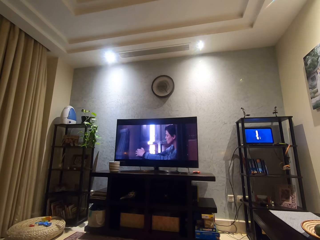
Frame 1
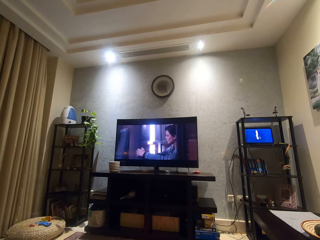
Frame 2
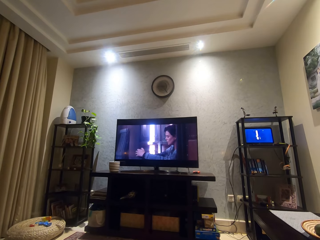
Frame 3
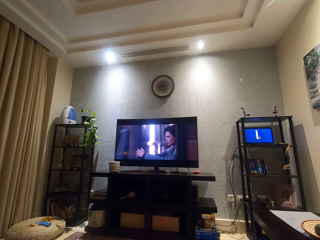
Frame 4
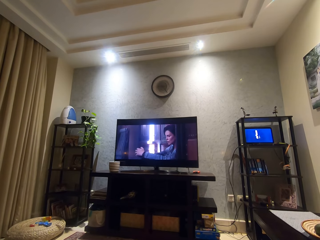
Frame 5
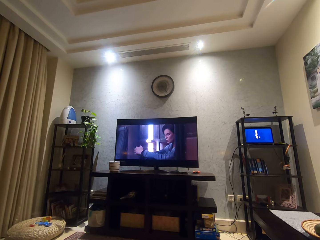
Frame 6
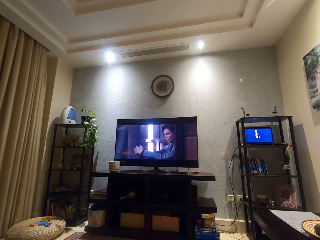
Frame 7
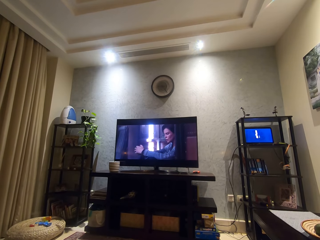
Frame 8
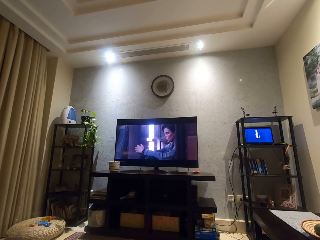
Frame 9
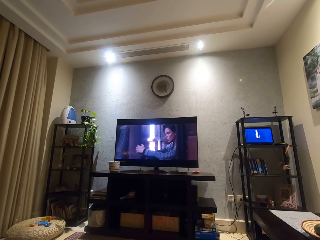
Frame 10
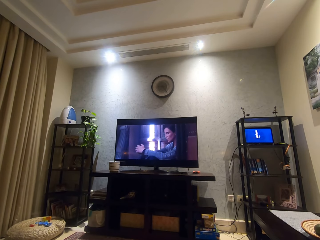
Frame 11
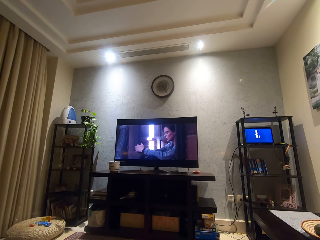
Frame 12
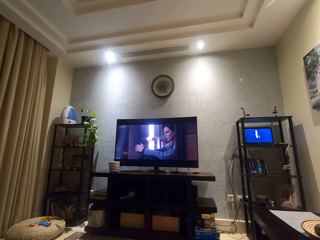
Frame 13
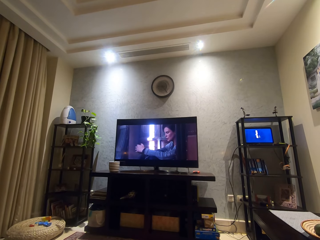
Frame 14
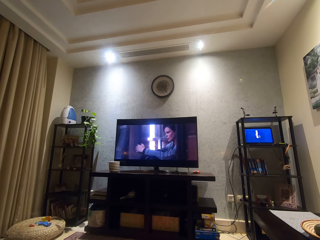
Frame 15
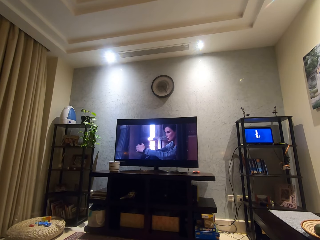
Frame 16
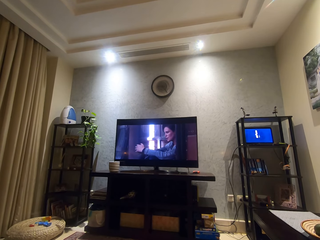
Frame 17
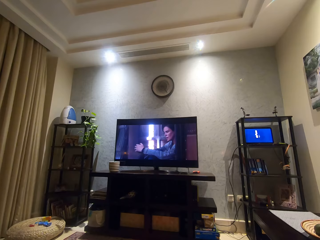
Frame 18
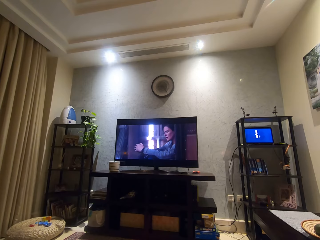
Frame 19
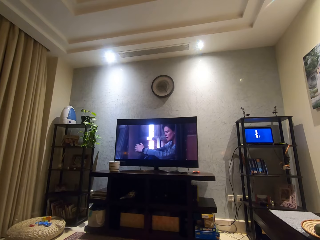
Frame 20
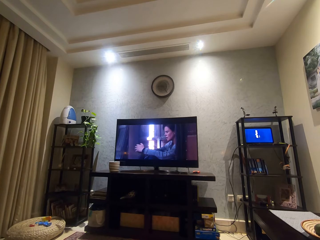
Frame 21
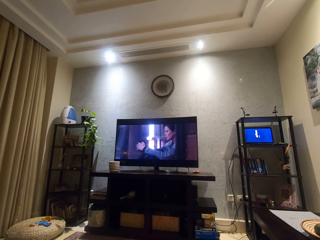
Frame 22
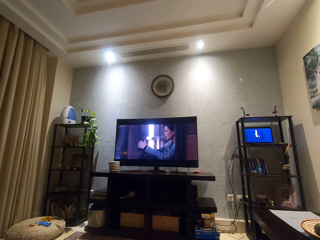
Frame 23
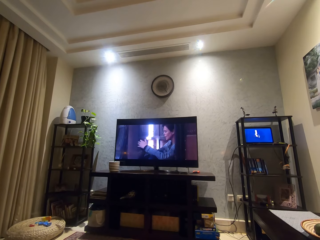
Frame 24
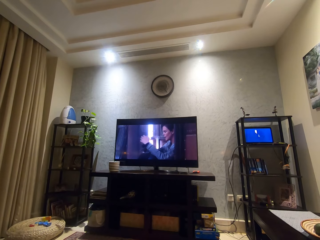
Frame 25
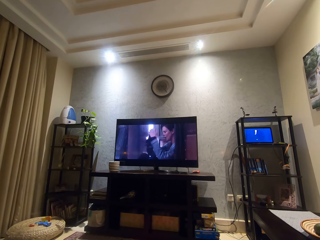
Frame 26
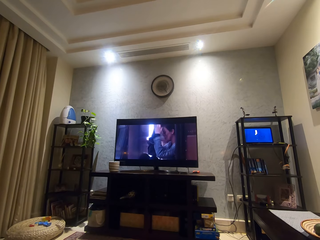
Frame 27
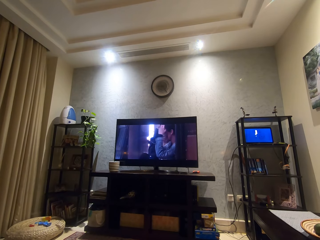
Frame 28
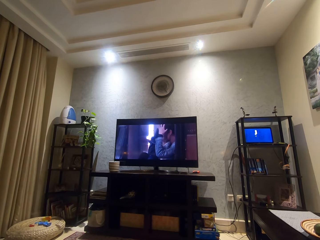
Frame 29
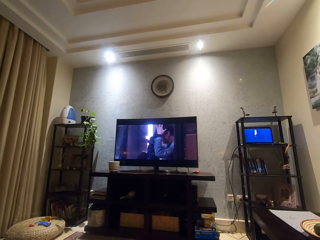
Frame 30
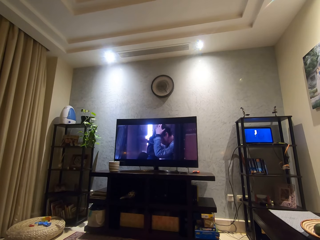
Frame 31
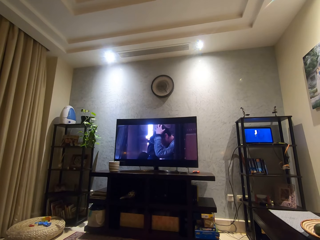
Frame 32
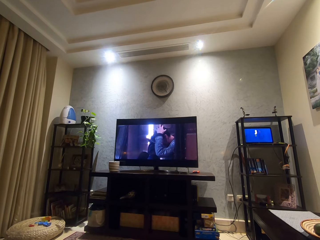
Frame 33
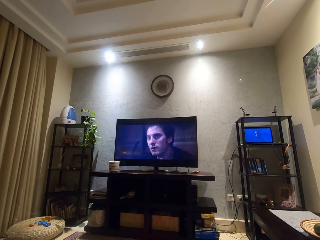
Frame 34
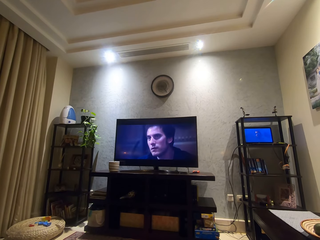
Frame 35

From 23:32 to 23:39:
The camera wearer watches a movie on the television.

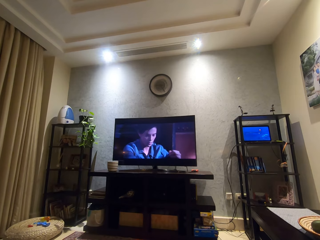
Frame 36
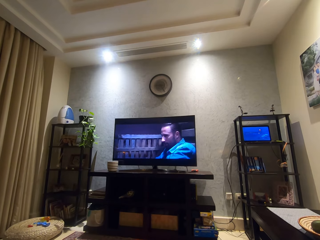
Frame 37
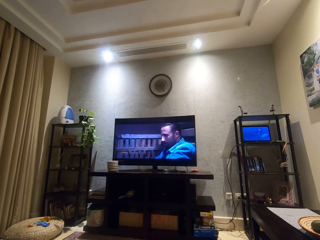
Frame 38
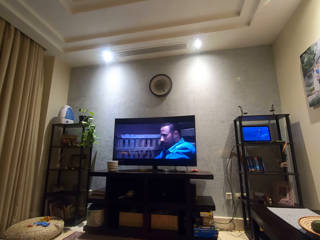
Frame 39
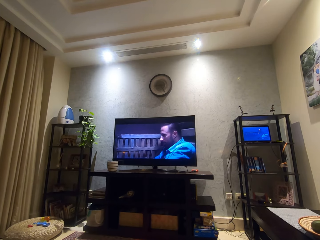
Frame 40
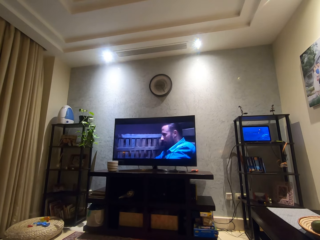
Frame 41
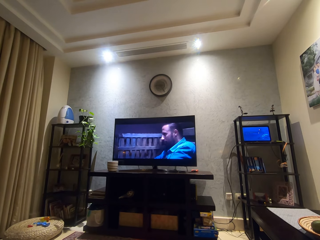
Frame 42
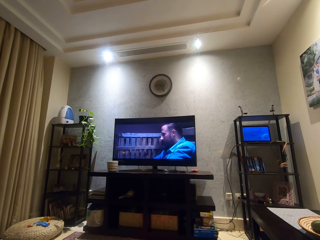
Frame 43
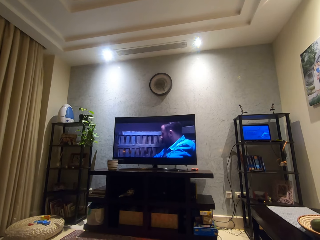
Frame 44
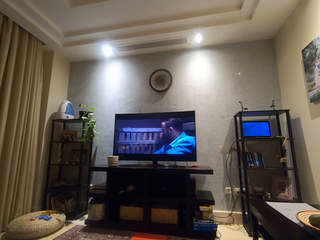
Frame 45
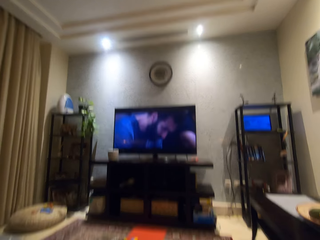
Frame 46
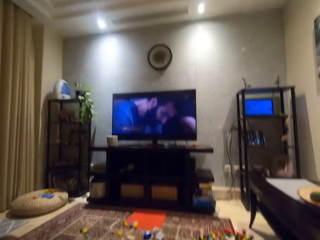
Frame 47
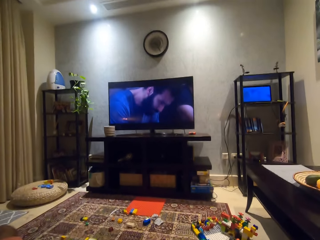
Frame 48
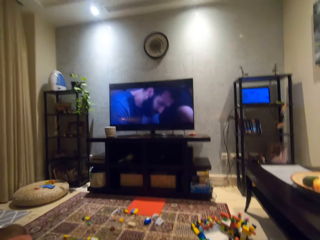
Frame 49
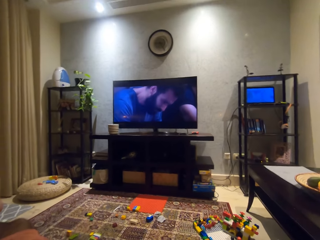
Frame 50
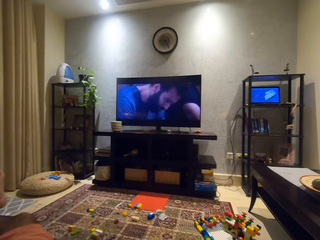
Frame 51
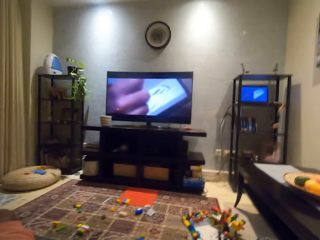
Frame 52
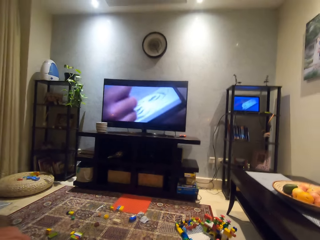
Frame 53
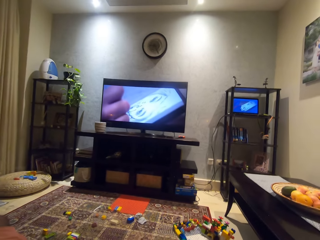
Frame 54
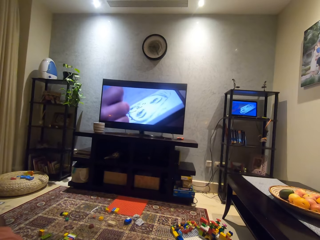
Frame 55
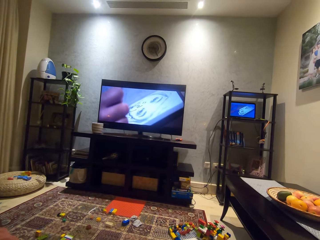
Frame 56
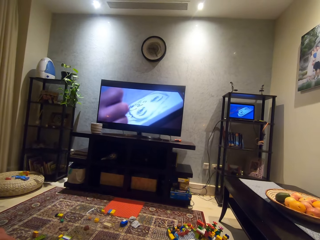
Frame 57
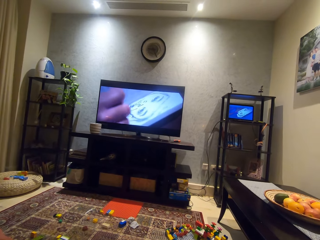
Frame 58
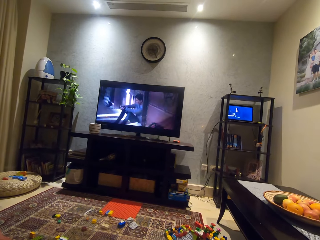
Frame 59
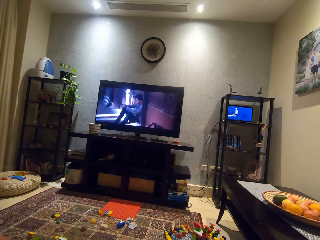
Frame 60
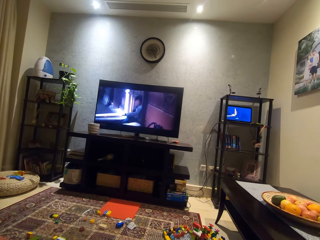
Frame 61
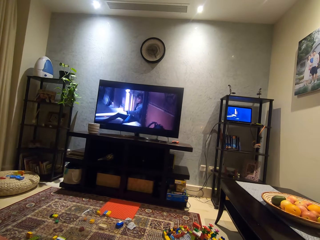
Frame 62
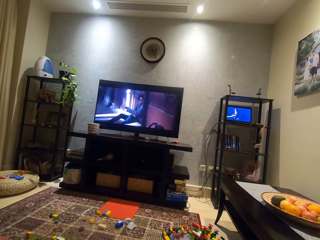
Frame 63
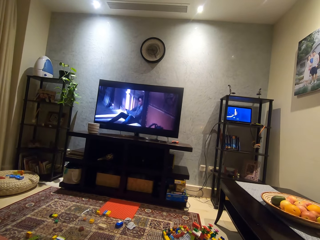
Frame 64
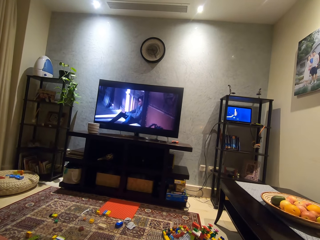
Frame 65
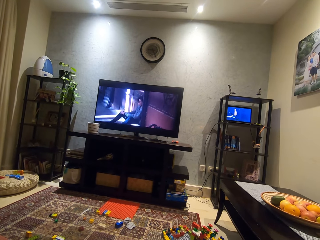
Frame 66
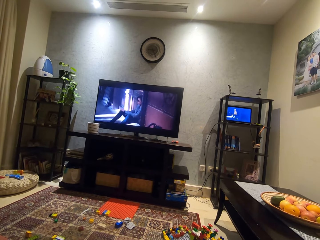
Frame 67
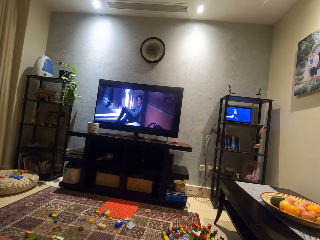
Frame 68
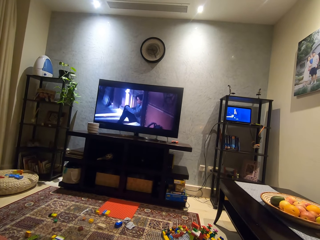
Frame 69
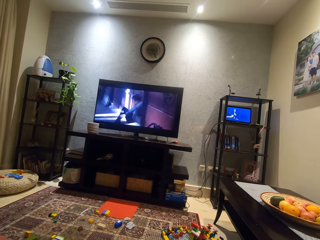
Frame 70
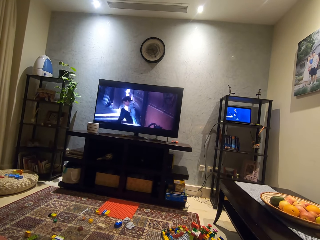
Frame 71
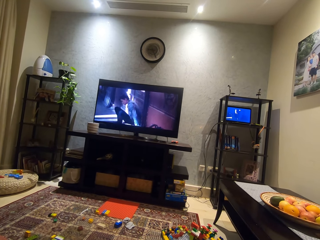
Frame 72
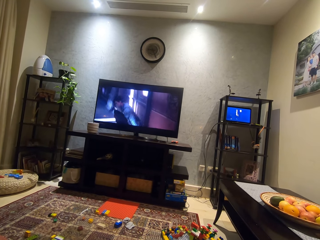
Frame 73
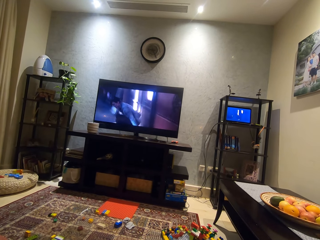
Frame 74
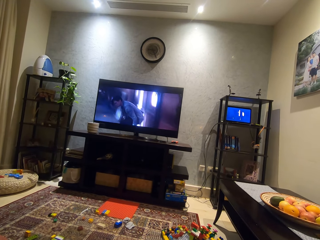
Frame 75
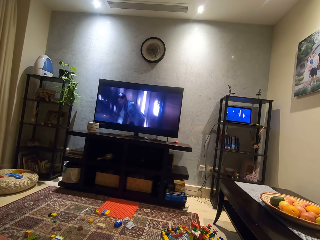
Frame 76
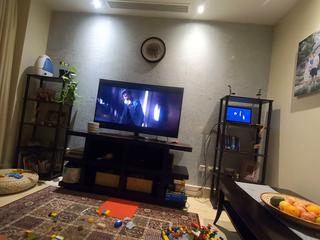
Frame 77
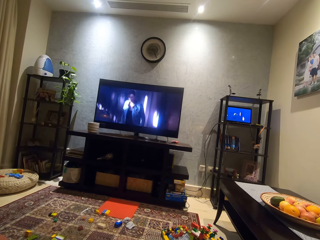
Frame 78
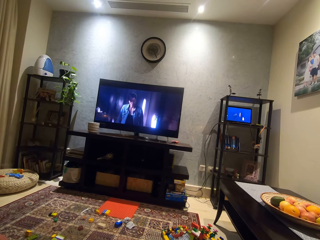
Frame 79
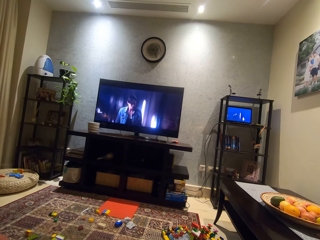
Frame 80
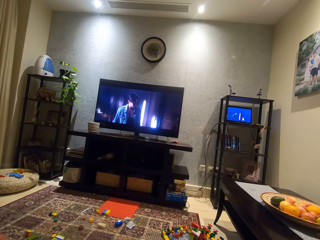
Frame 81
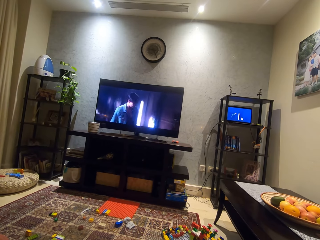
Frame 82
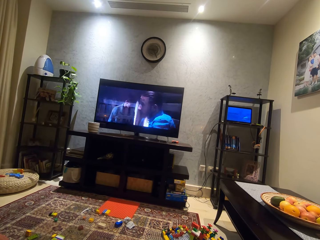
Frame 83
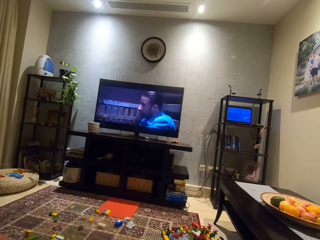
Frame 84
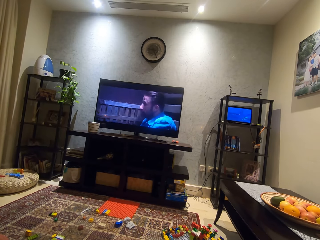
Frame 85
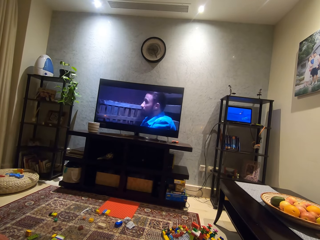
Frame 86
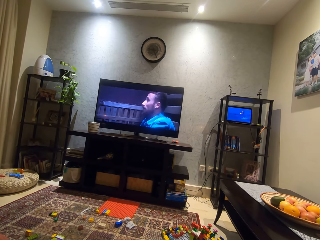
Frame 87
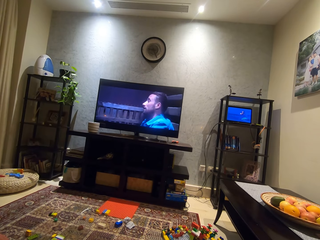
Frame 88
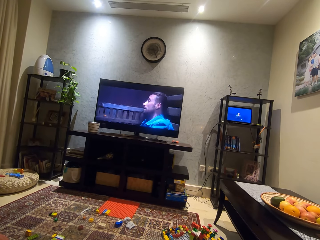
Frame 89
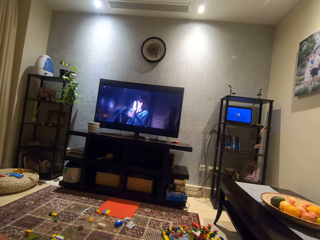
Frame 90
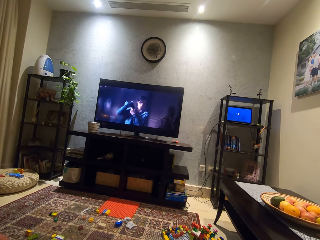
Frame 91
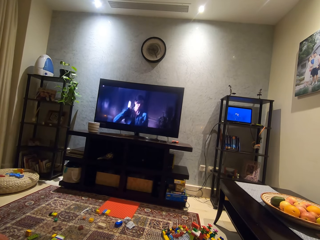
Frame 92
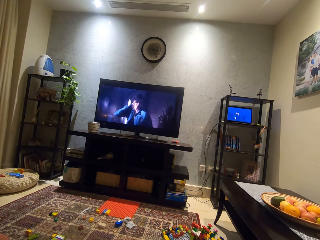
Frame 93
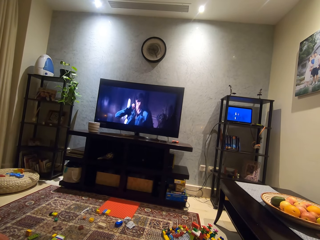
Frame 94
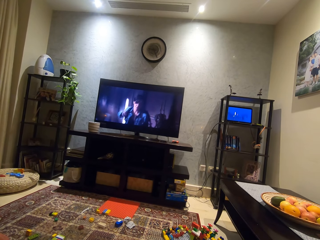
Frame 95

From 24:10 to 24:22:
The camera wearer adjusts his camera. He moves his head. He watches a movie on the television.

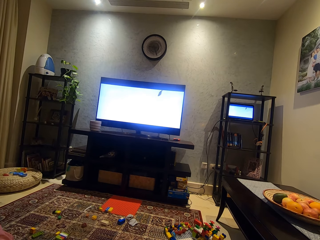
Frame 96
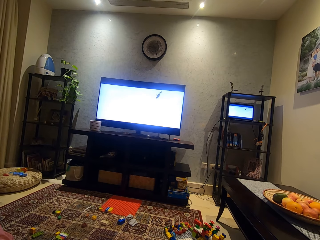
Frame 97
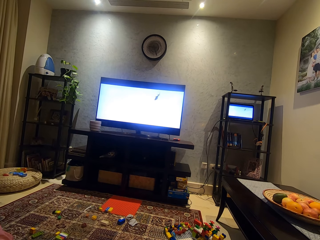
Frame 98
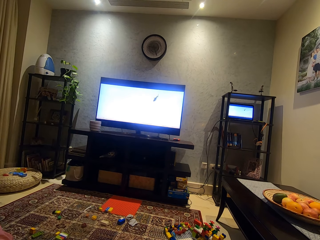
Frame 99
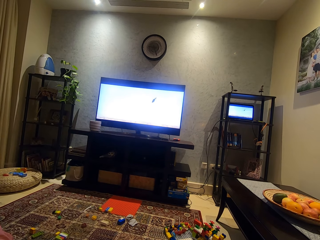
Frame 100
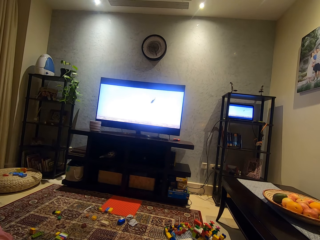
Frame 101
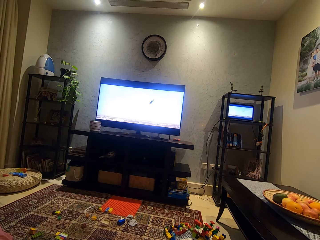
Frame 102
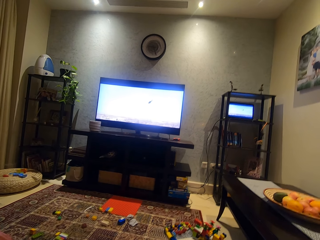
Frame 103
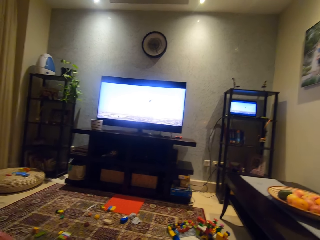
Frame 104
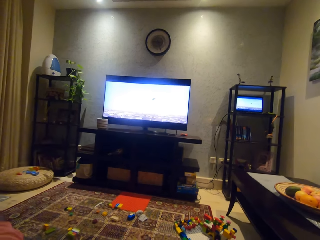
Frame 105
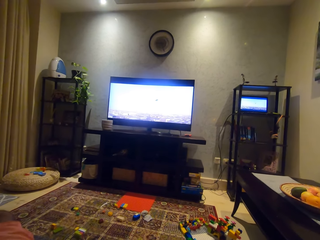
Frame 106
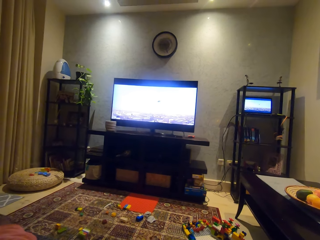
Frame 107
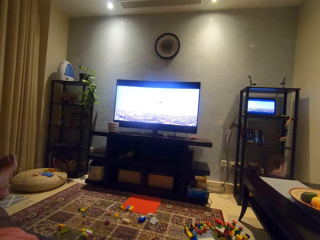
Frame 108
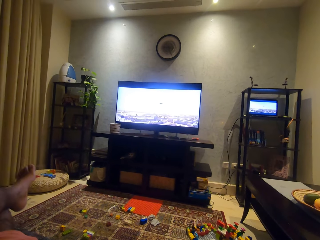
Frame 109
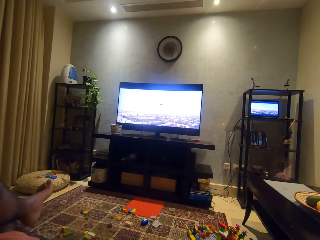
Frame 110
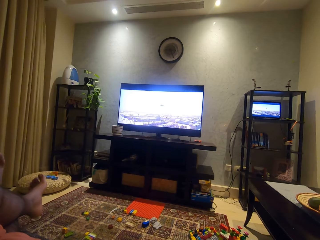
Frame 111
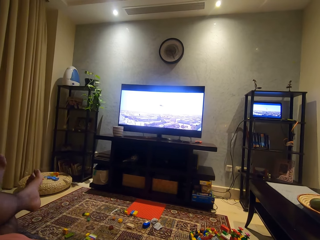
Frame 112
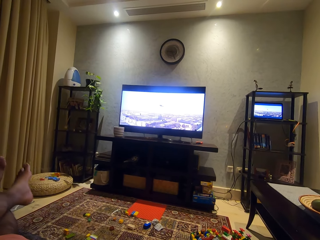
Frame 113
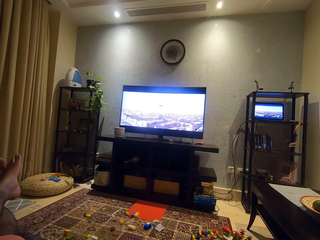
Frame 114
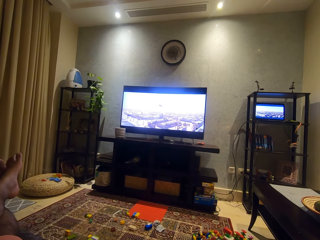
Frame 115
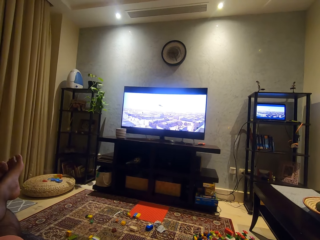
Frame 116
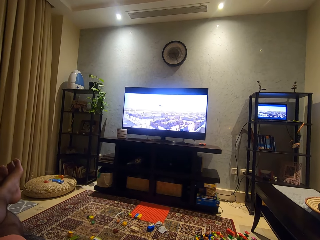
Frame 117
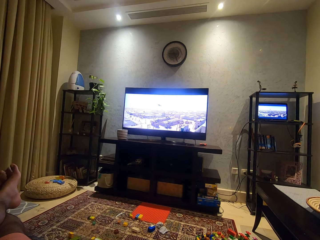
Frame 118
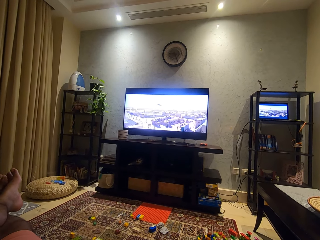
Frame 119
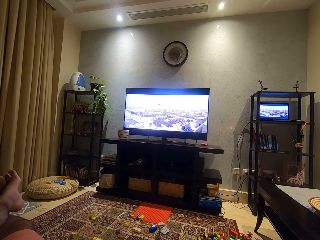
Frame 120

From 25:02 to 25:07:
The camera wearer adjusts his camera. He watches the TV.
